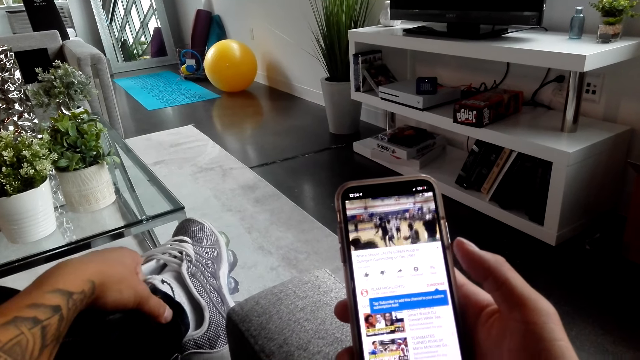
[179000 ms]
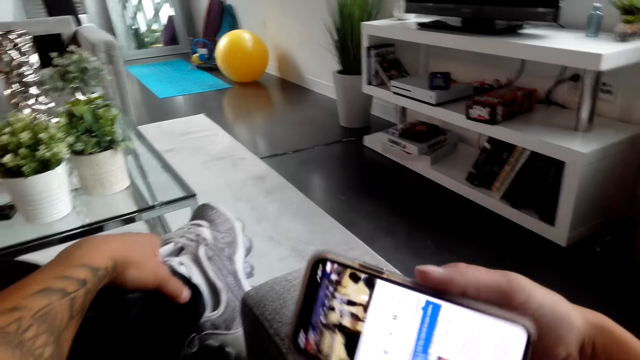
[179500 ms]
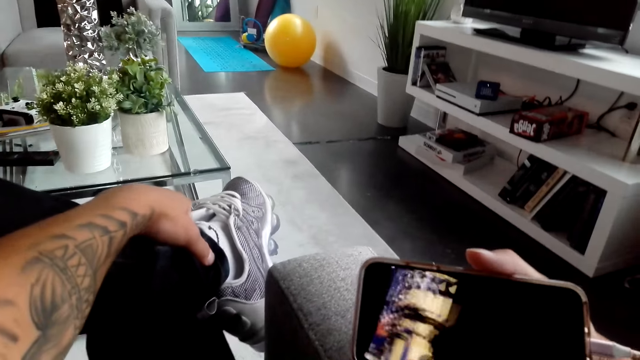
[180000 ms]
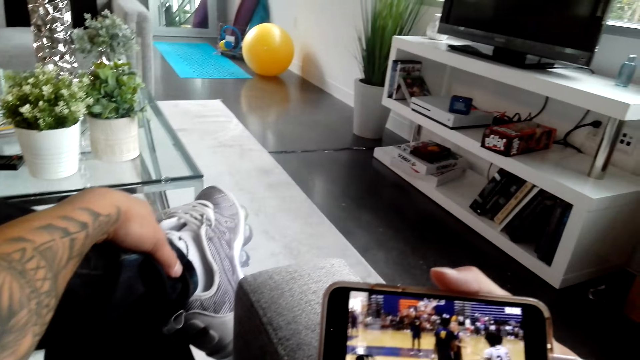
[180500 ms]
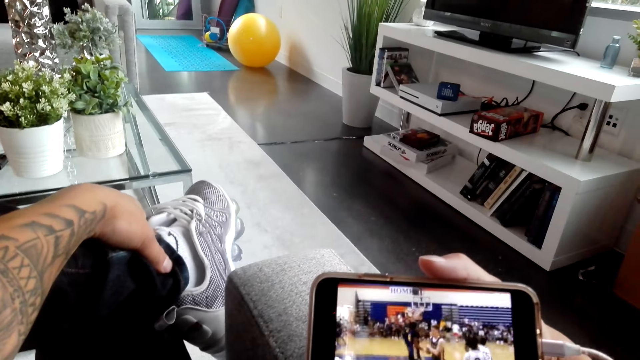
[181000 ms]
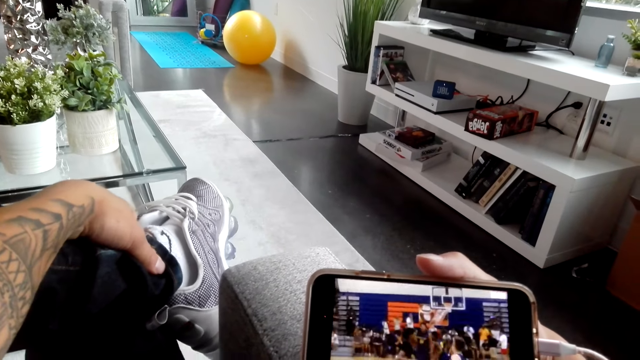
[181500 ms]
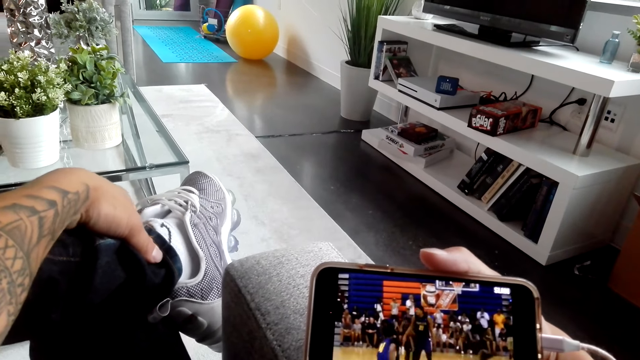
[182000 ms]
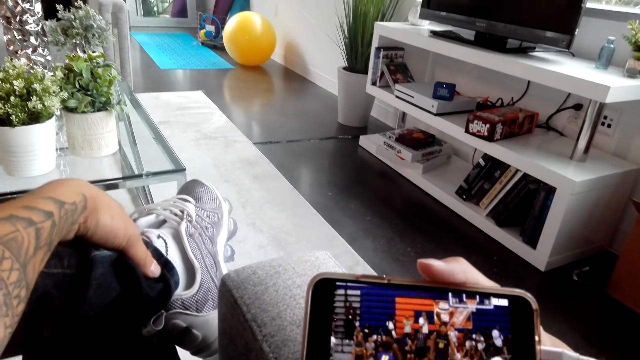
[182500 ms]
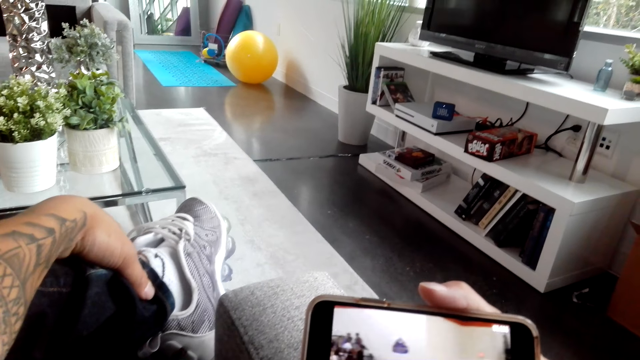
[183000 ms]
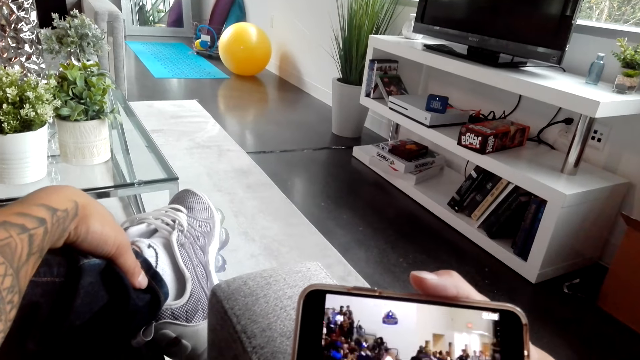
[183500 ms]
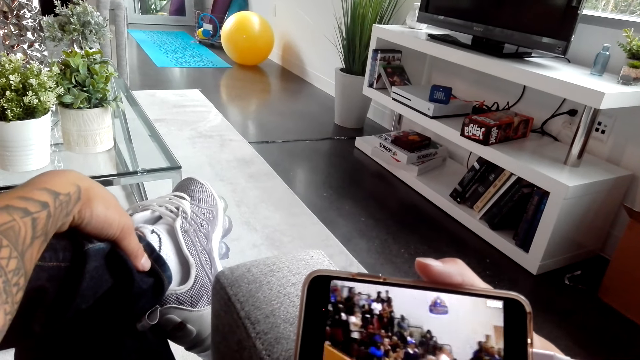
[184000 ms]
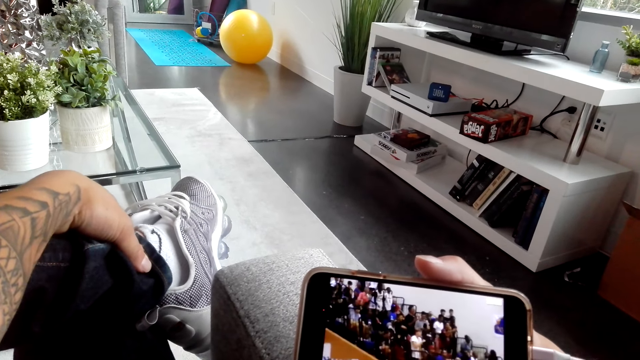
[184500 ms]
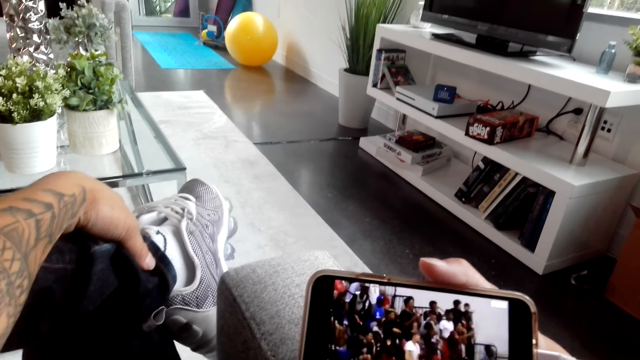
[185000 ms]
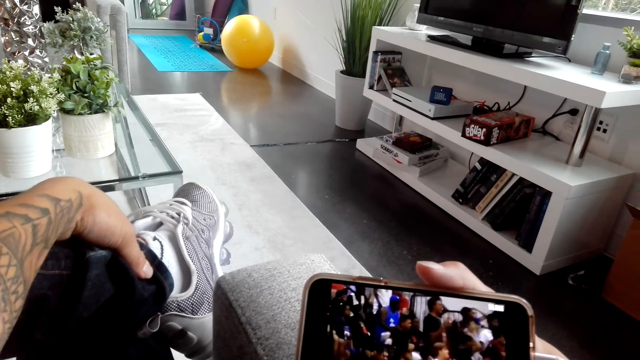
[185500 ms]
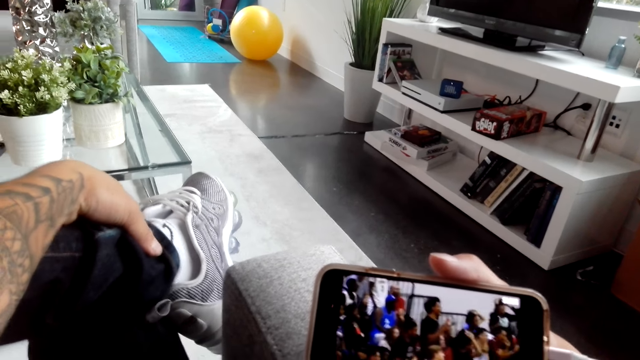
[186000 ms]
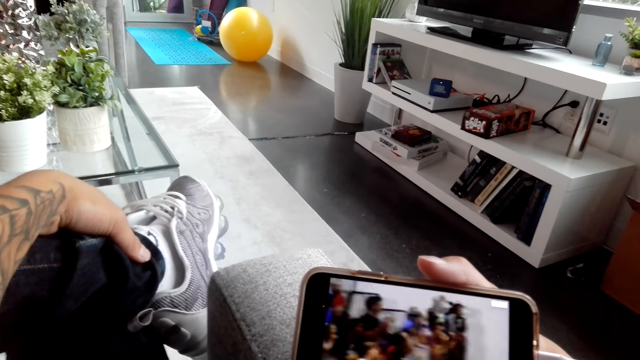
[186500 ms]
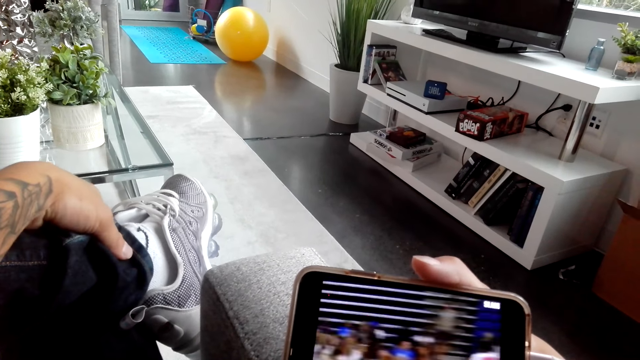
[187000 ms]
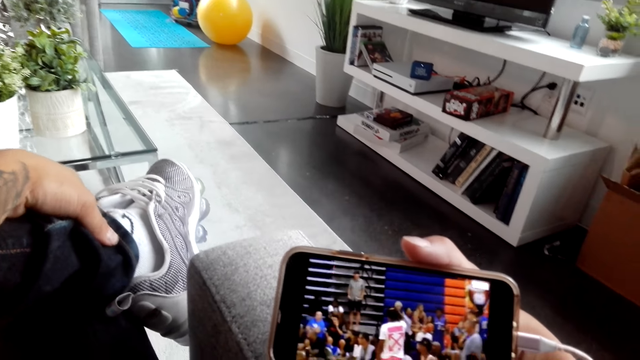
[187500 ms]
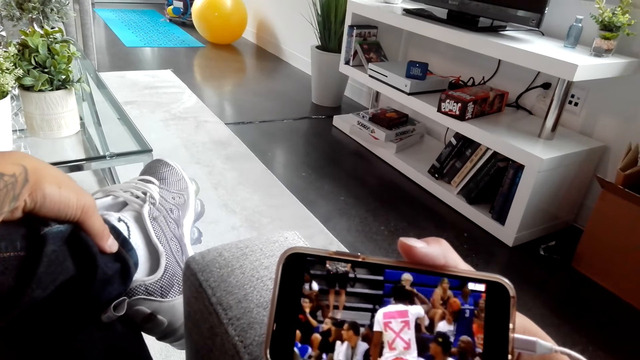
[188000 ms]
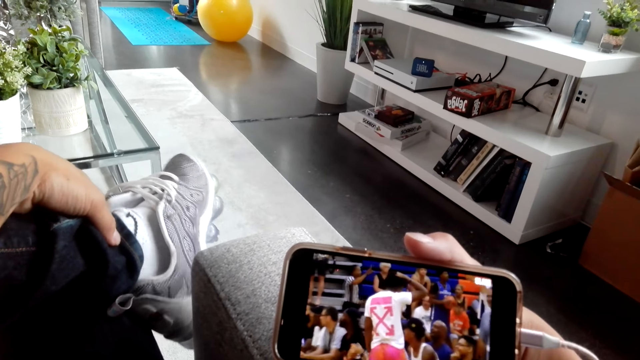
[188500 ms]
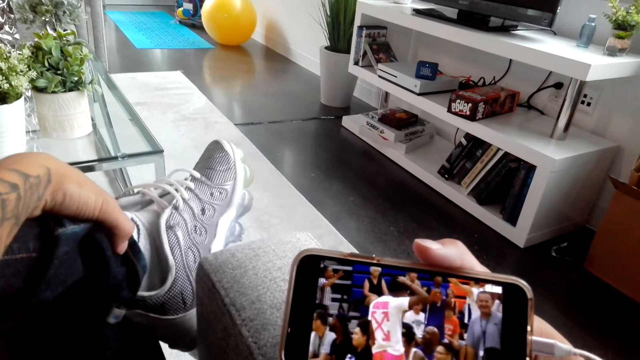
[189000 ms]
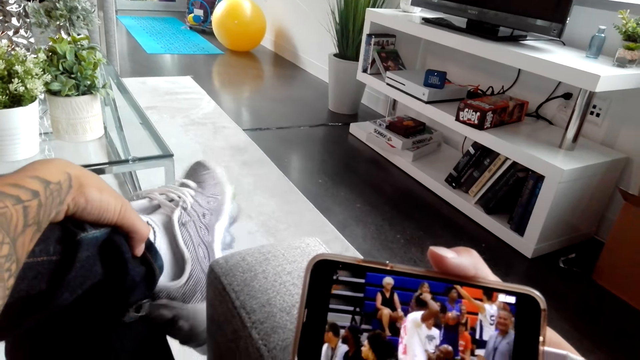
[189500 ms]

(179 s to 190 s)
The camera wearer puts the phone on landscape mode to watch the video on fullscreen. They watch basketball on the phone.

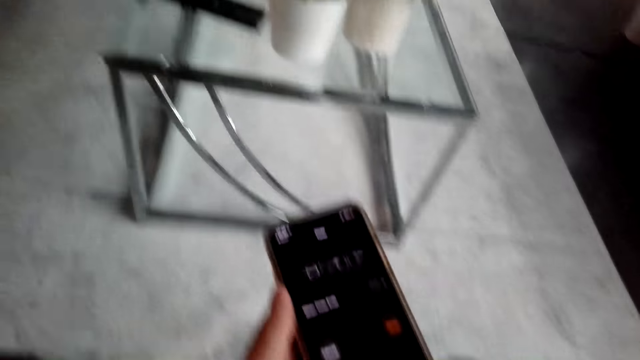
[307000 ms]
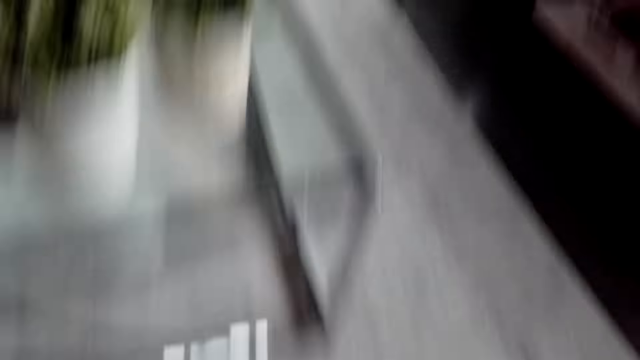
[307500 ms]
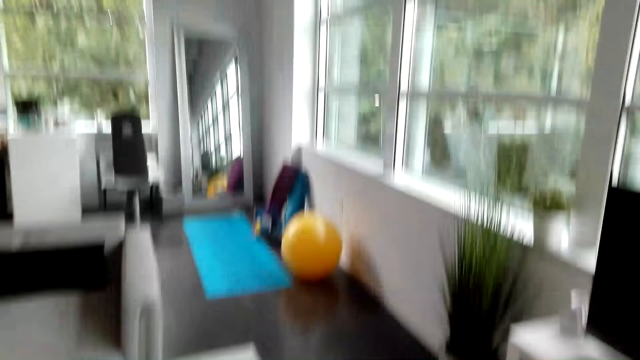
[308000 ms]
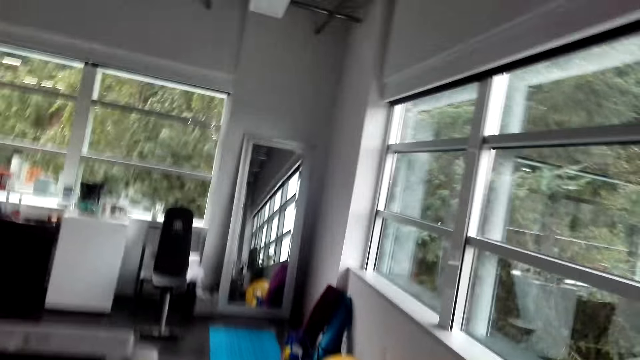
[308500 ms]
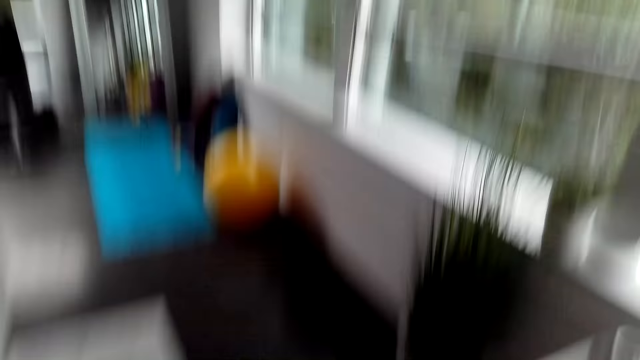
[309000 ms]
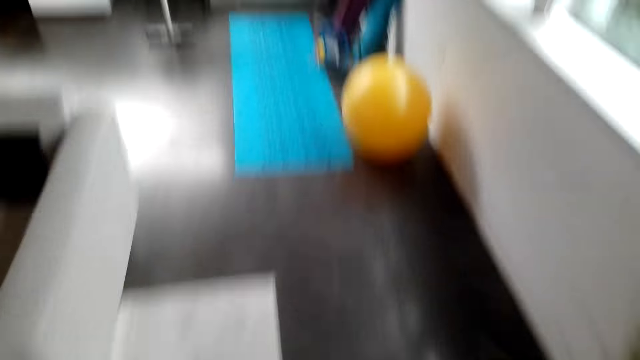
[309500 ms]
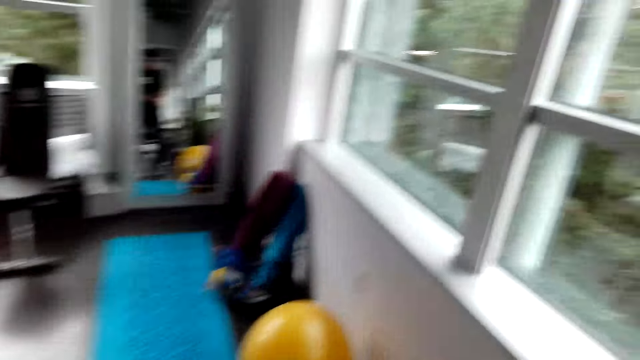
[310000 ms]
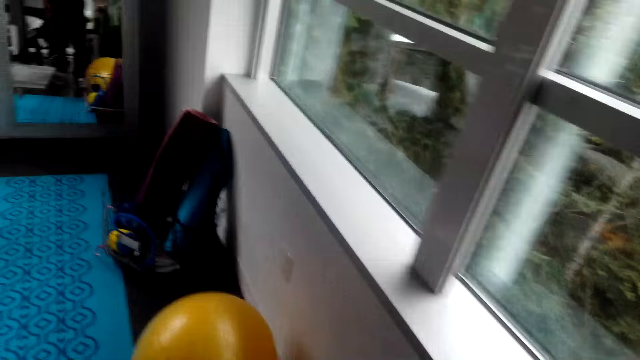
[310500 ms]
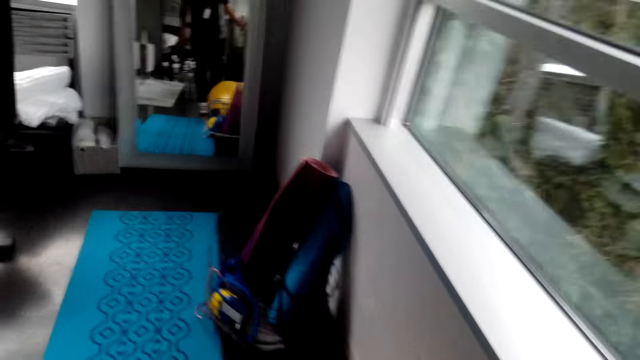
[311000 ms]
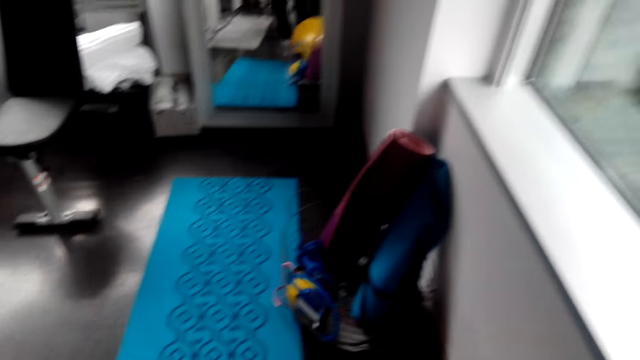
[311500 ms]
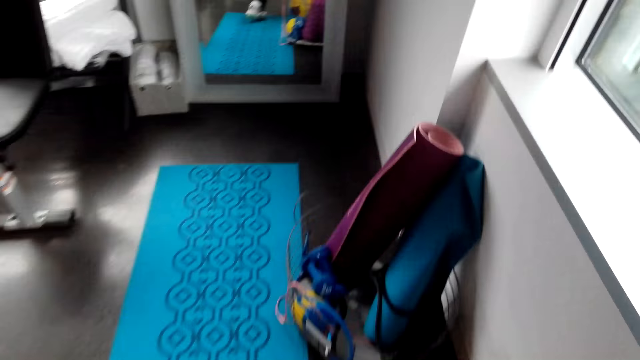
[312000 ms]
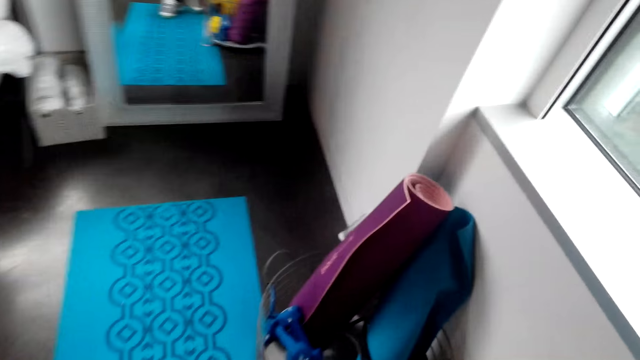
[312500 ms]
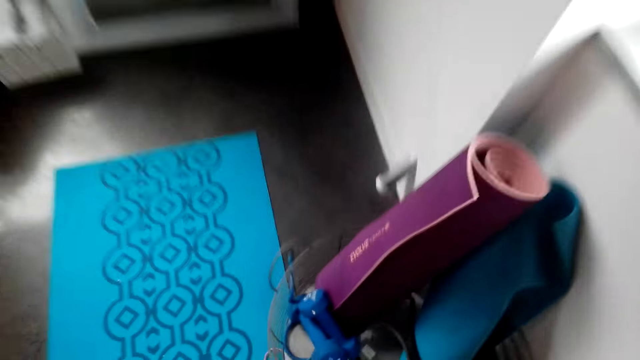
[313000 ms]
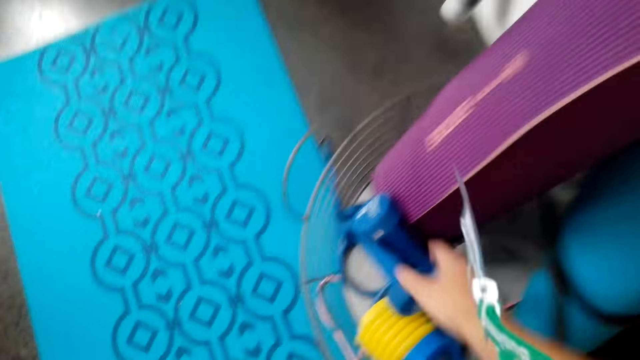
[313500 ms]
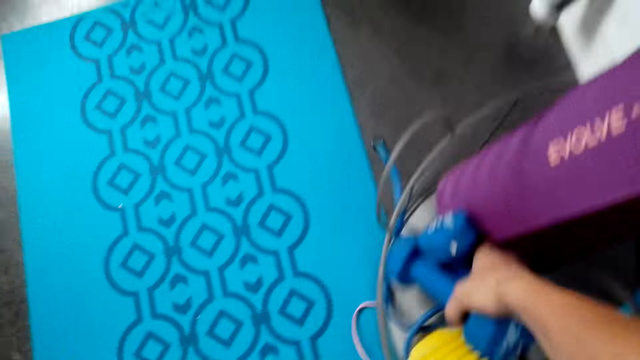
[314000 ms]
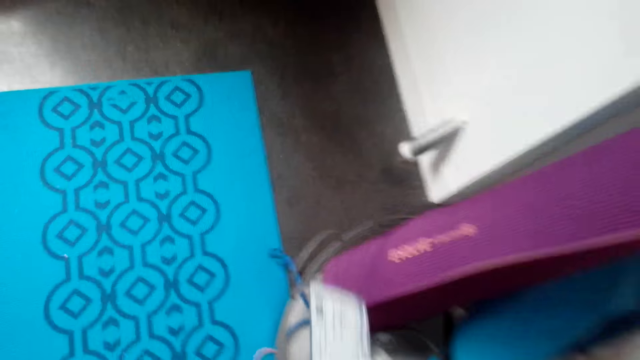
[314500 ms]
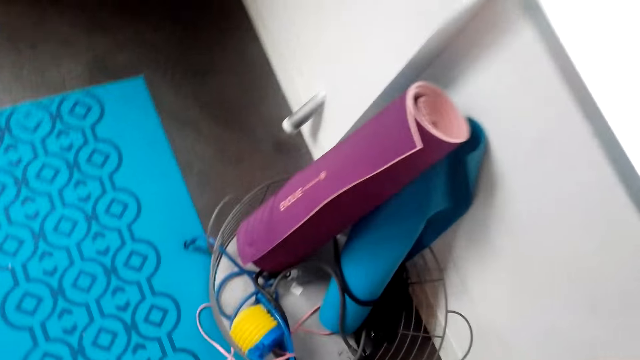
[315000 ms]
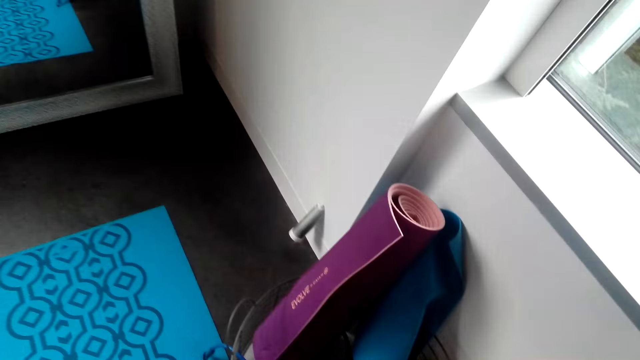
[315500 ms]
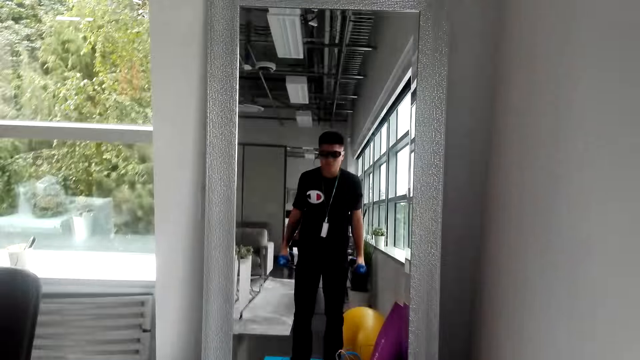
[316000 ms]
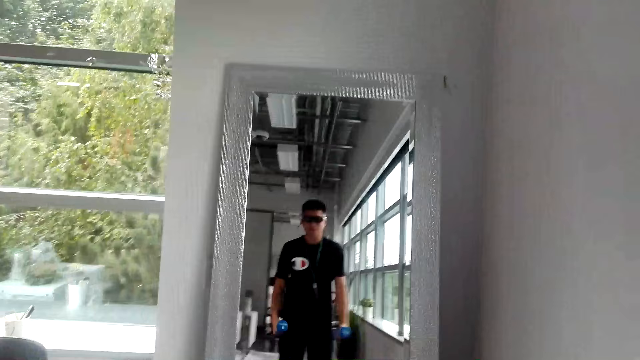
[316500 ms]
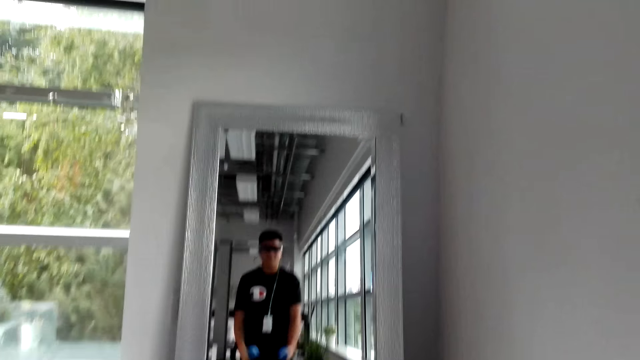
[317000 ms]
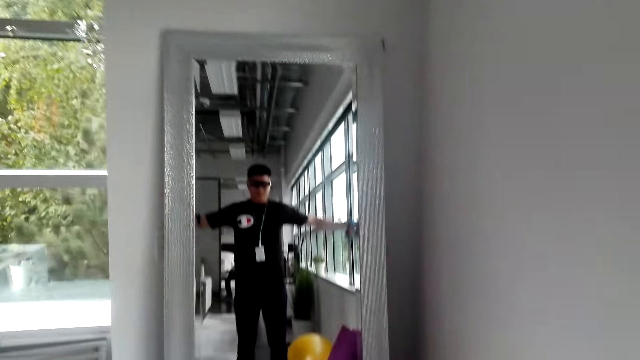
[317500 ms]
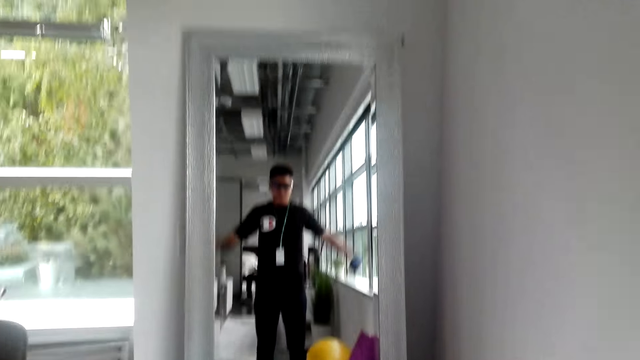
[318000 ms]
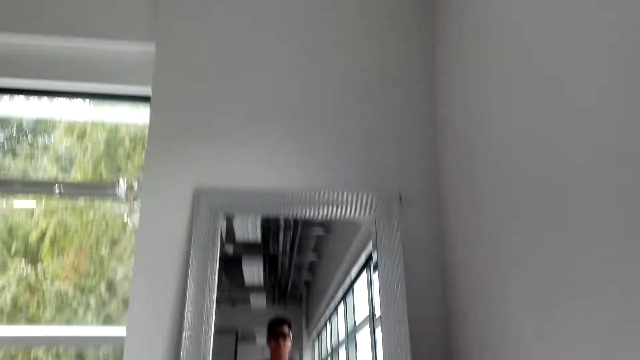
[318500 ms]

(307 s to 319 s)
The camera wearer moves around the room. They pick up the dumbbells.
